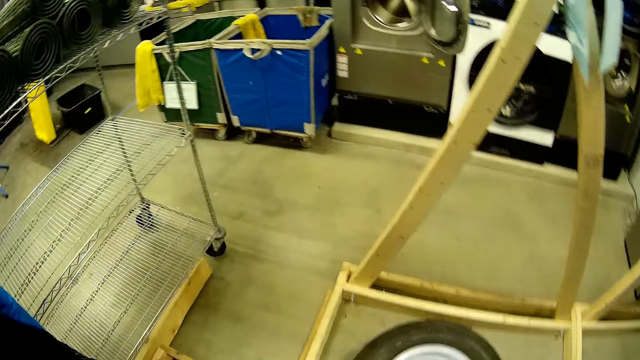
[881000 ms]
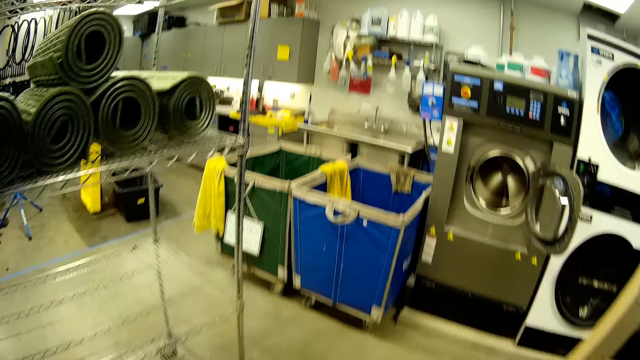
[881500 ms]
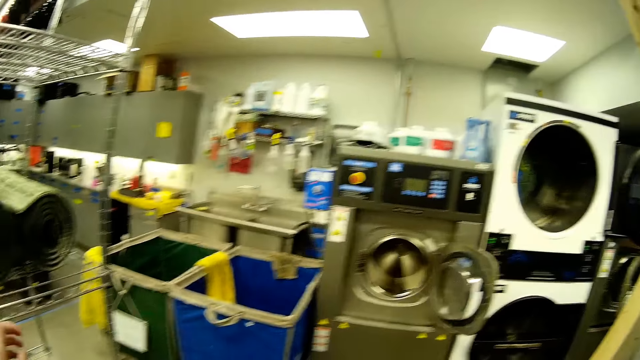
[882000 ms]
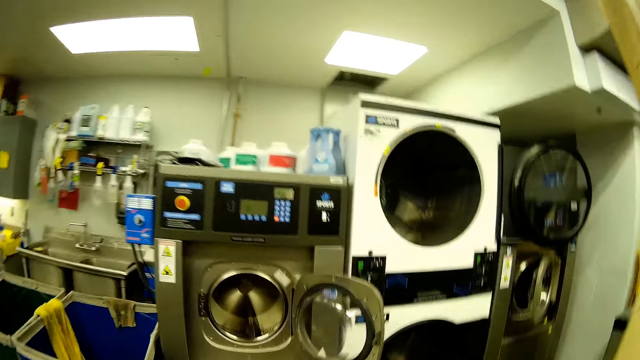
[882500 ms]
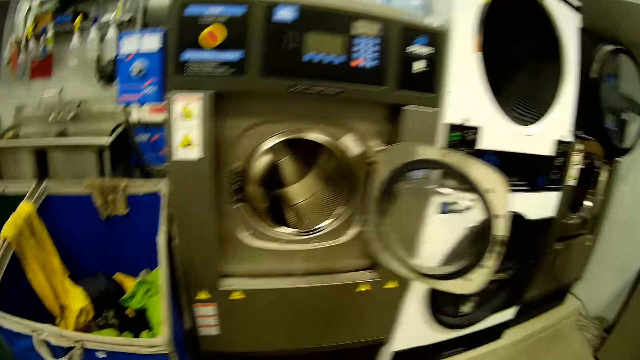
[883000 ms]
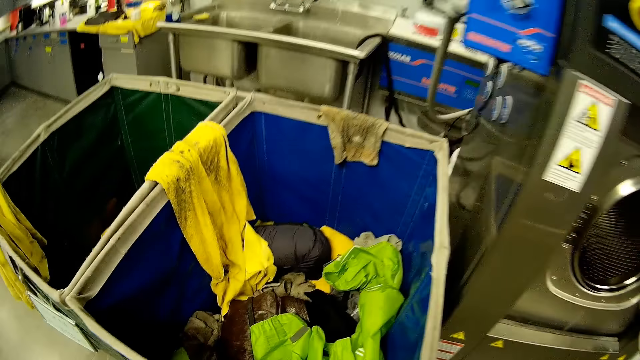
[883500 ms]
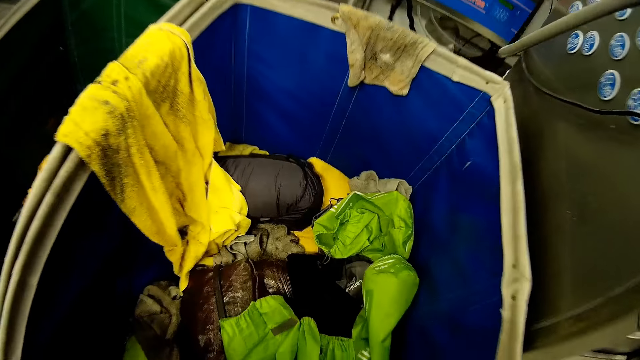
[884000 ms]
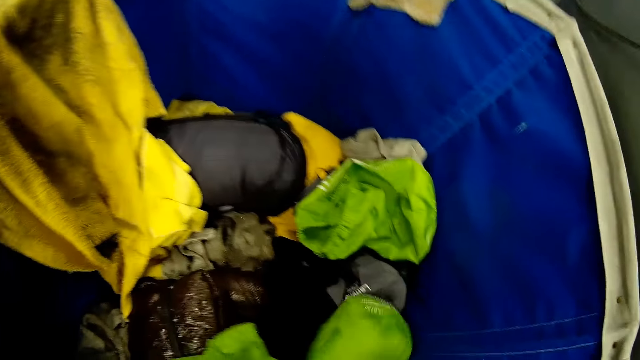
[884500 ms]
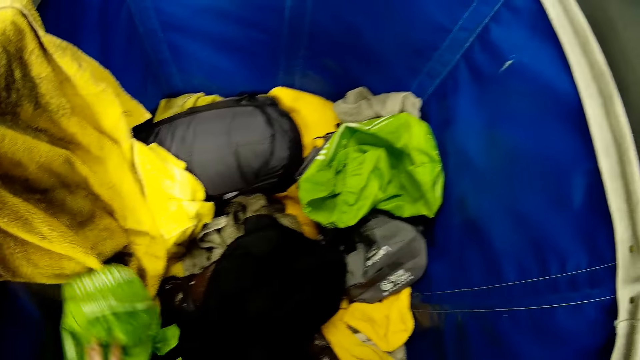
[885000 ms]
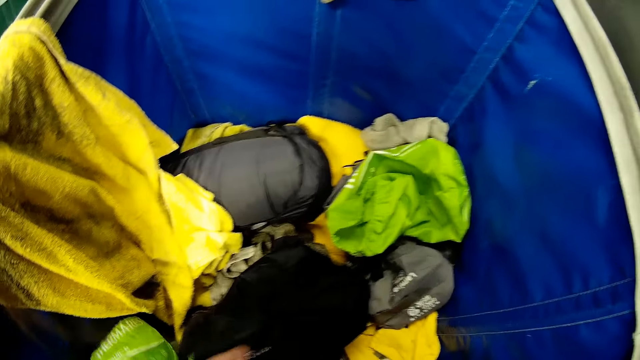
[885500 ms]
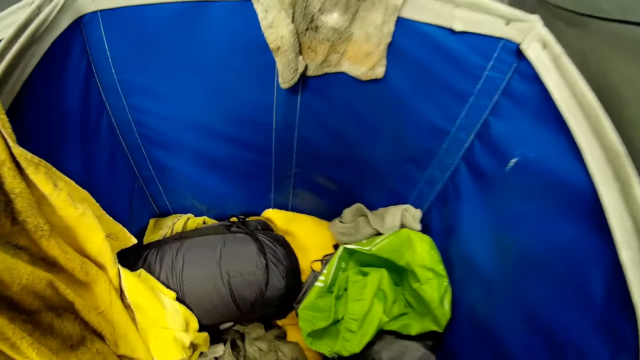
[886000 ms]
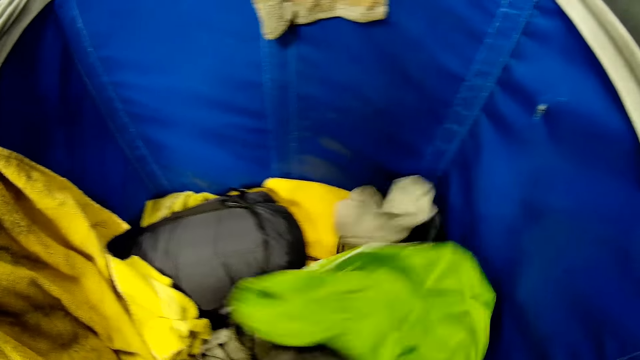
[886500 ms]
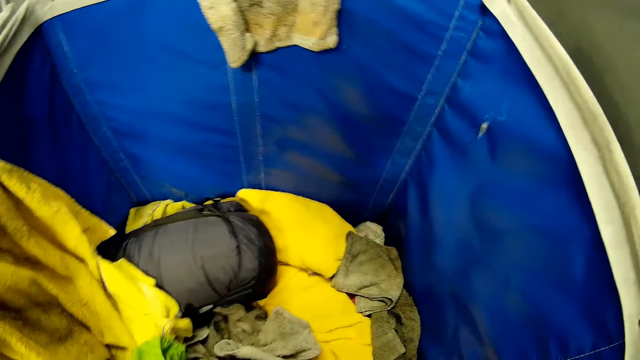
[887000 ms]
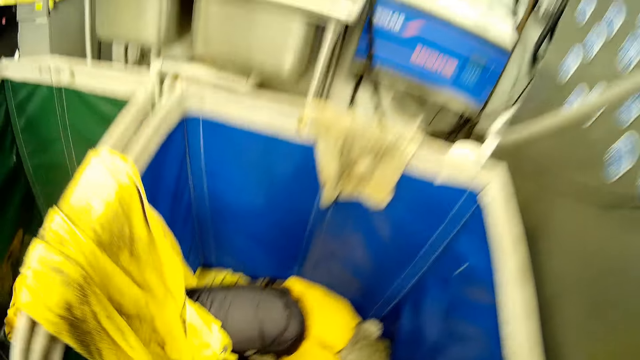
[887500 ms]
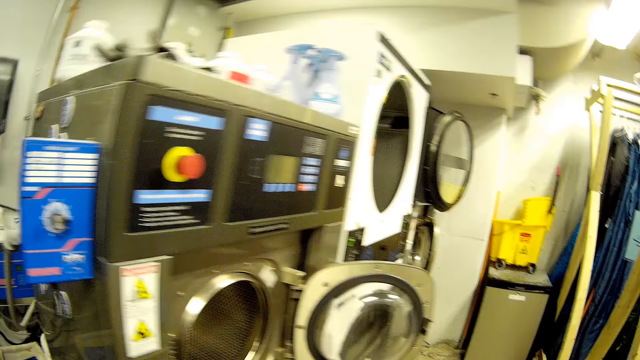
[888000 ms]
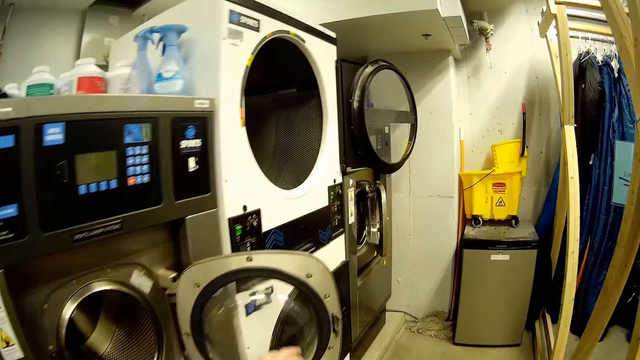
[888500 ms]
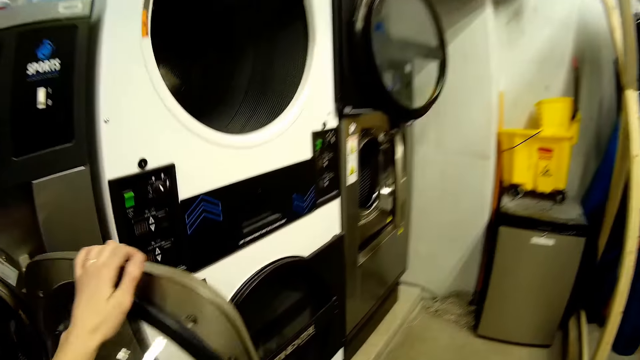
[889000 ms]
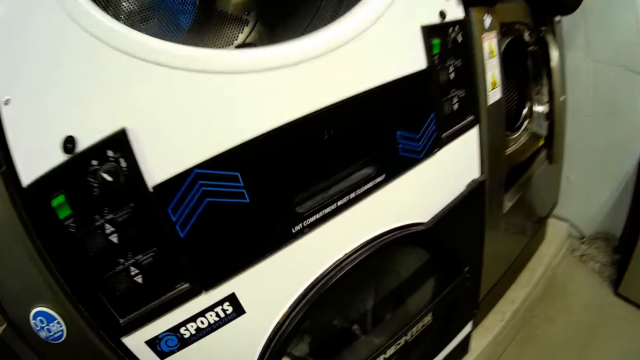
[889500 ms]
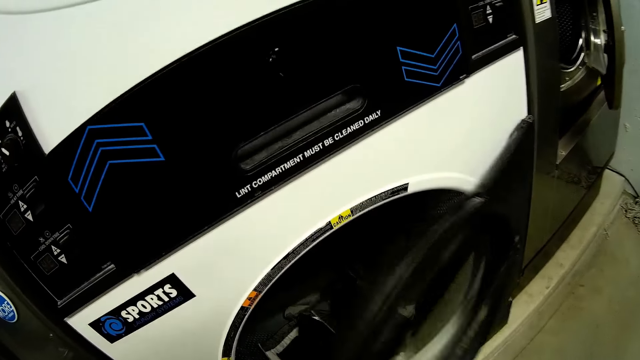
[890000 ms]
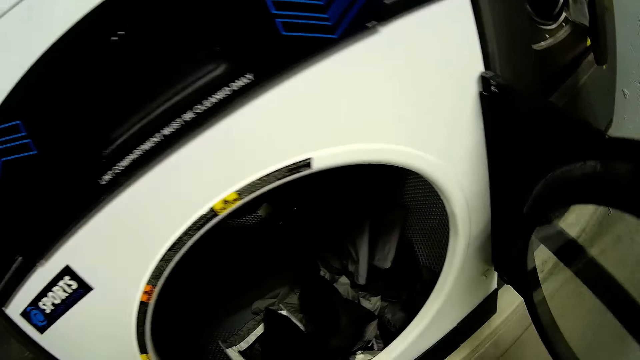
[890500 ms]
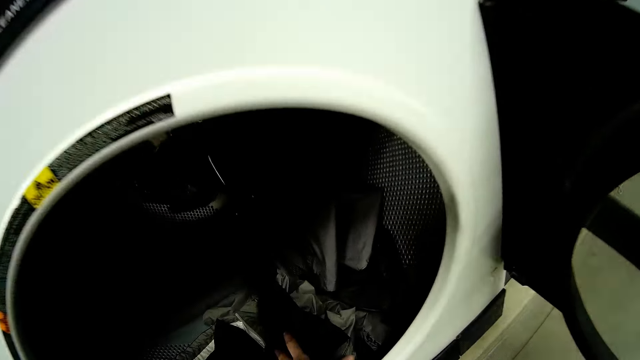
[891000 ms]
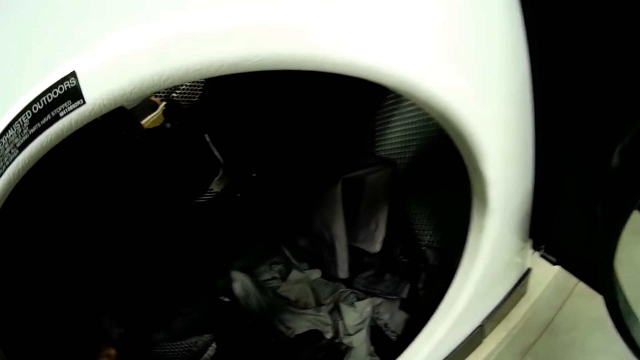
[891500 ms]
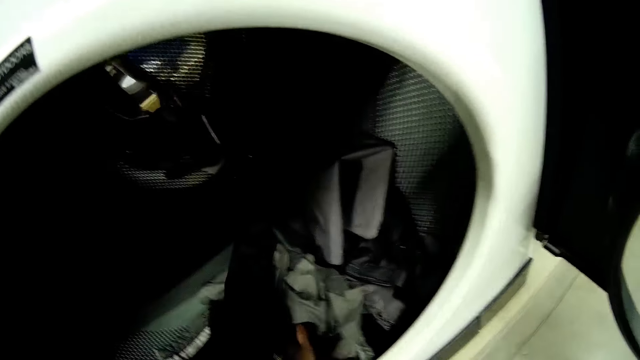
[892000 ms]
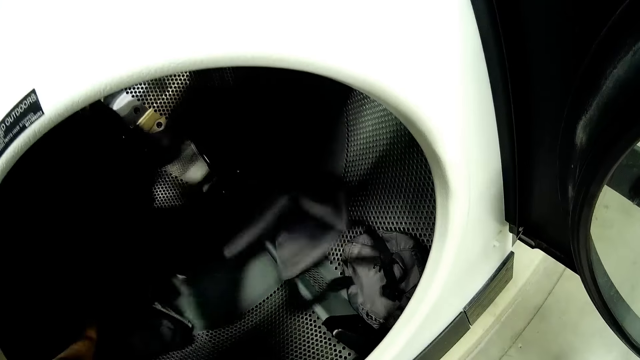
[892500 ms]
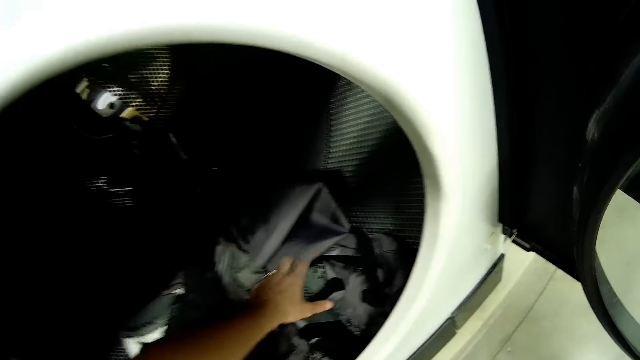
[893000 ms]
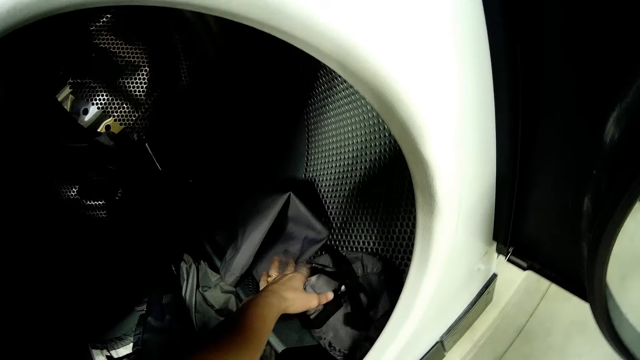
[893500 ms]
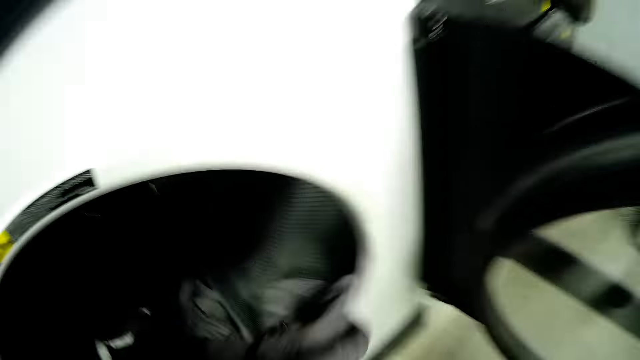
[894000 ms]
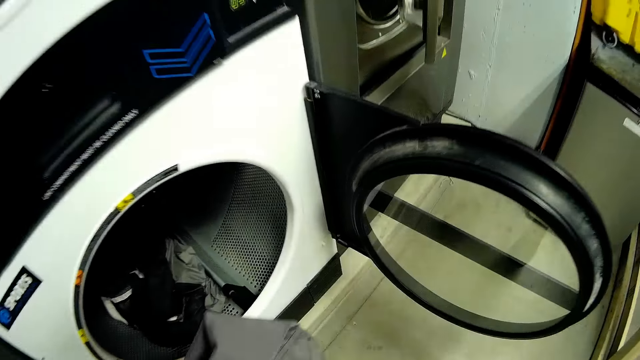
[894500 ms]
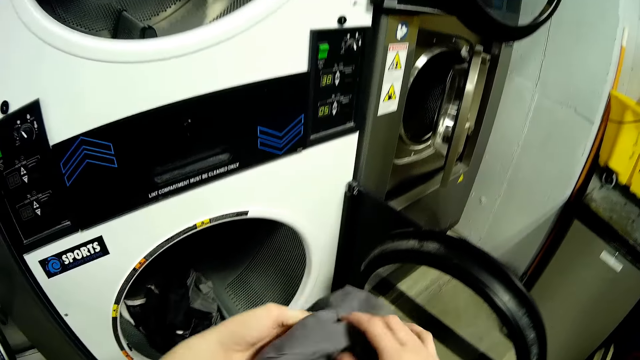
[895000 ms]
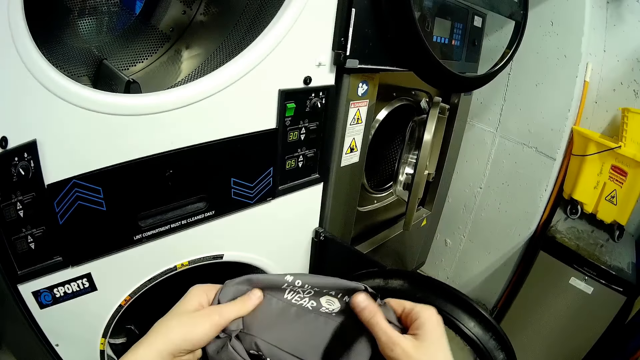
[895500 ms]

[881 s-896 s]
The camera wearer walks around. They search something in the basket. They pick fabrics. They open the dry cleaner machine. They search something in the dry cleaner machine.

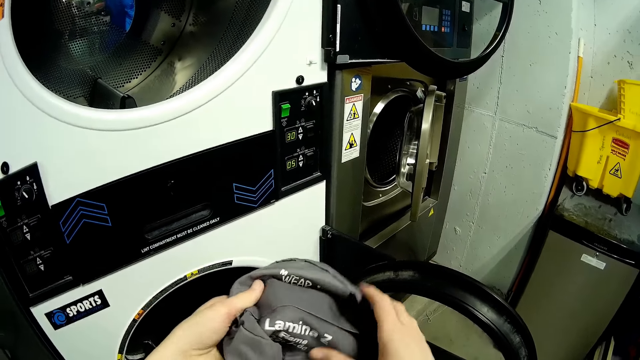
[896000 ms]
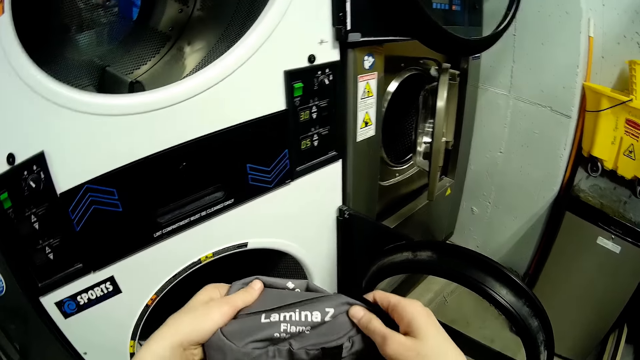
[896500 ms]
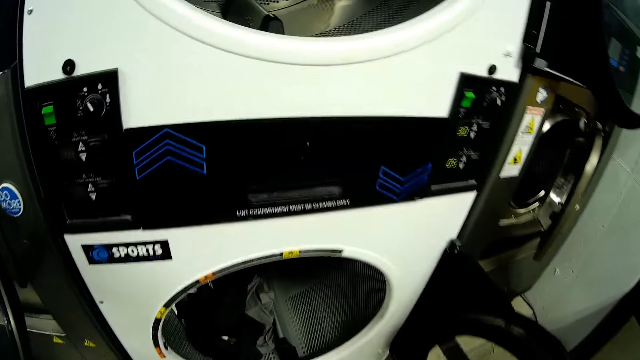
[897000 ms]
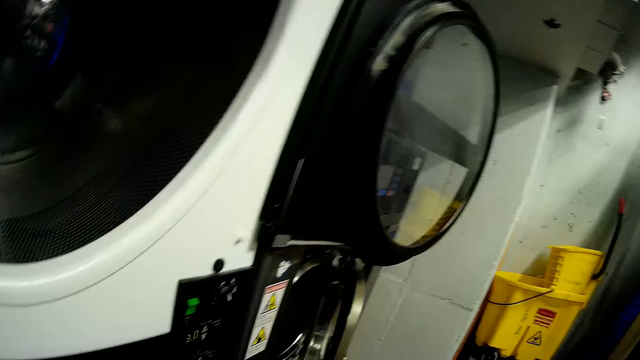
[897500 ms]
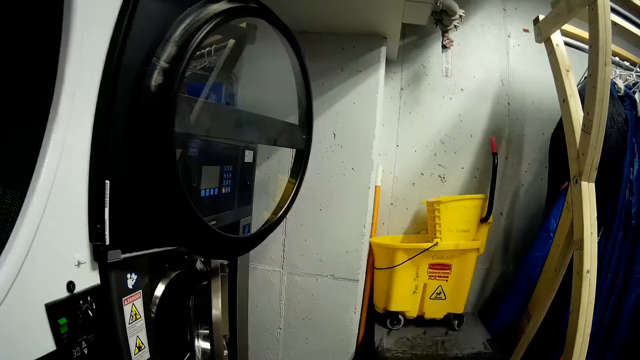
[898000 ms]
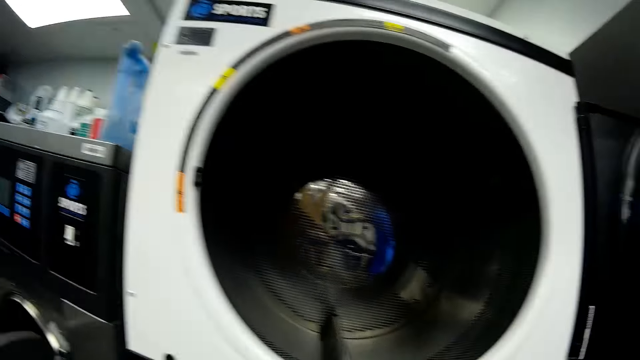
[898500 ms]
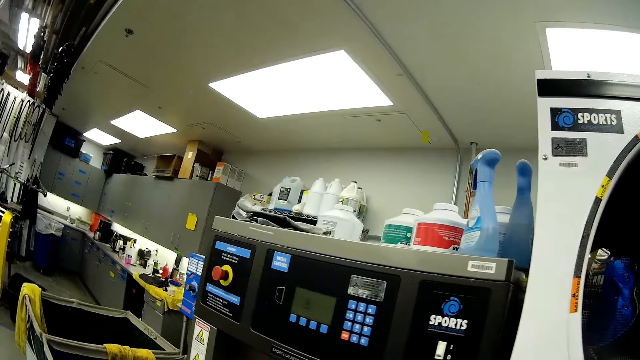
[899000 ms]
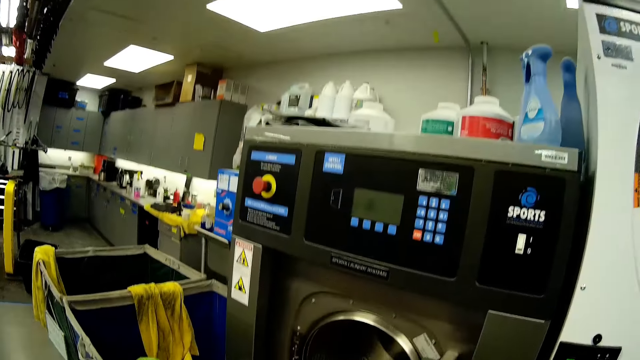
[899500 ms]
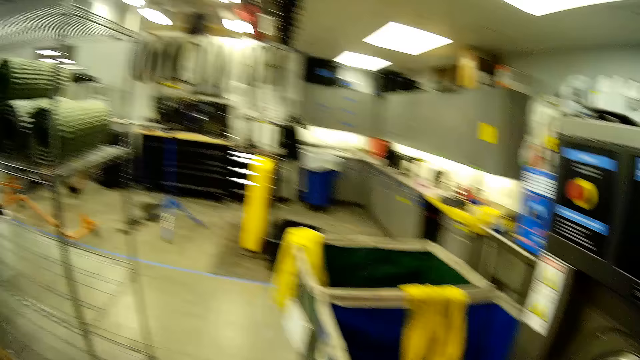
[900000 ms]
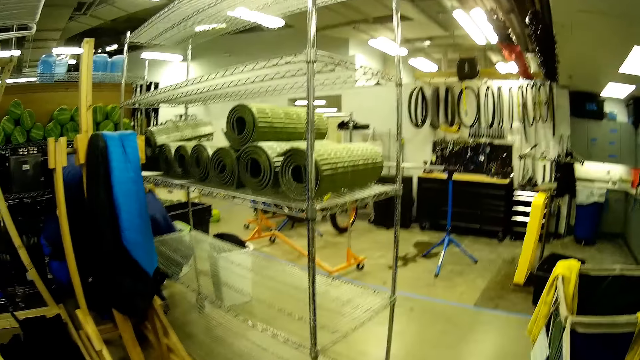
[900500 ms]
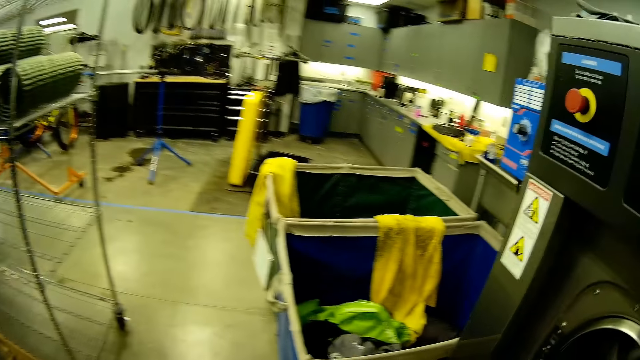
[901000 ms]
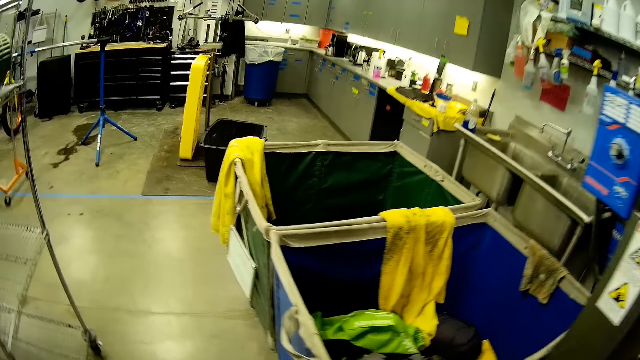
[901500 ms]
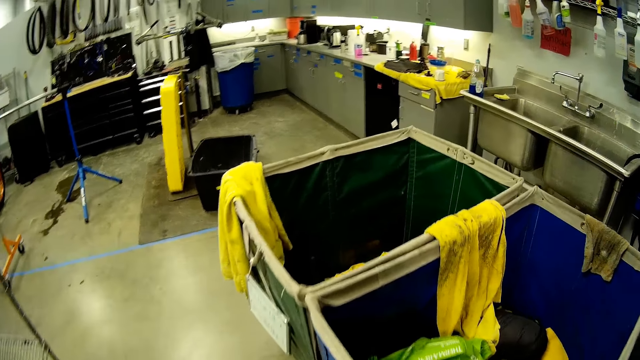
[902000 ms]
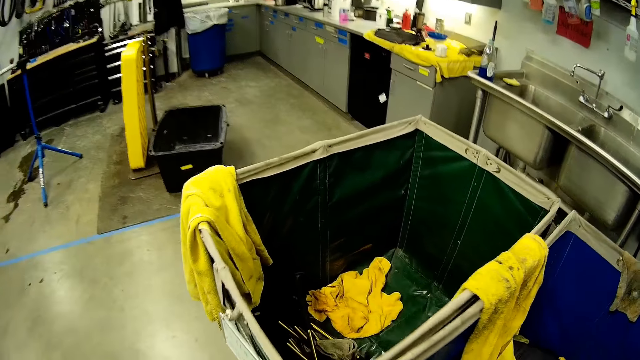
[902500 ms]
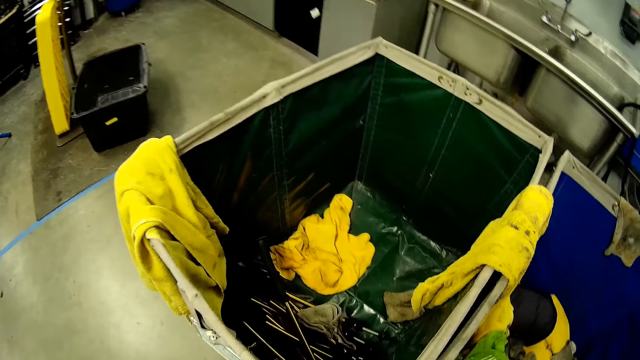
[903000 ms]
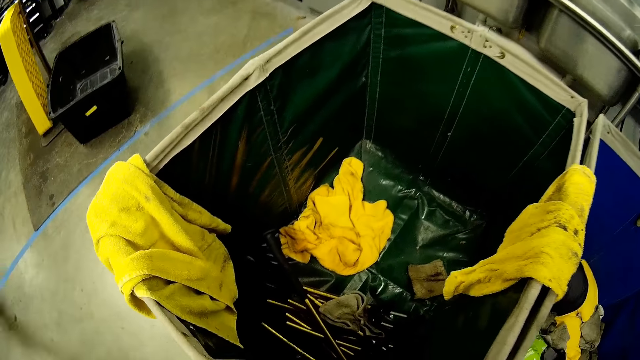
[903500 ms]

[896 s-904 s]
The camera wearer walks around.
